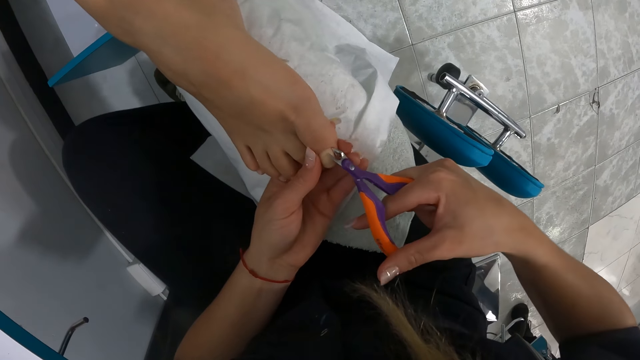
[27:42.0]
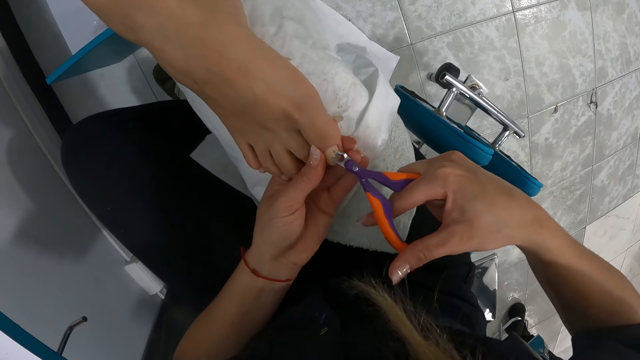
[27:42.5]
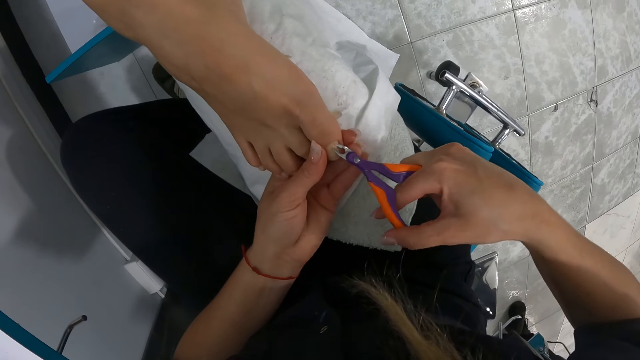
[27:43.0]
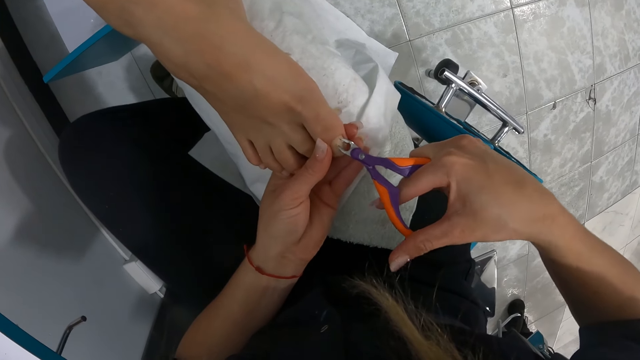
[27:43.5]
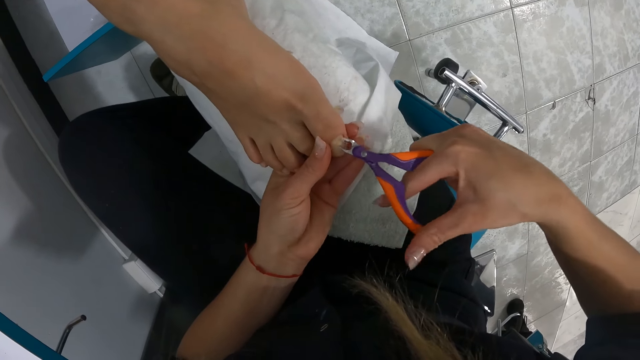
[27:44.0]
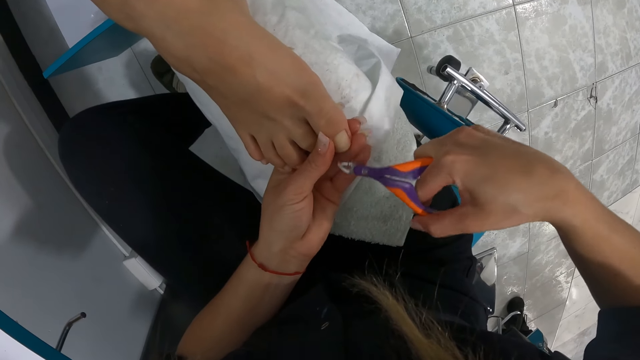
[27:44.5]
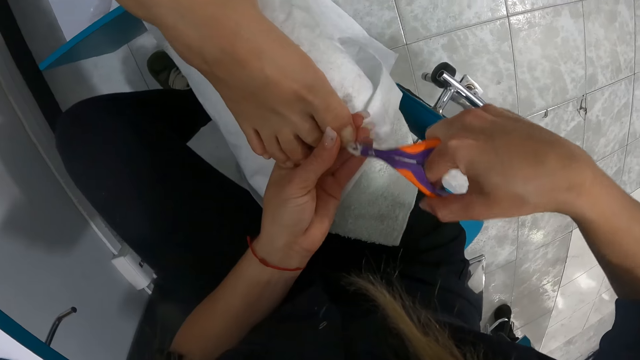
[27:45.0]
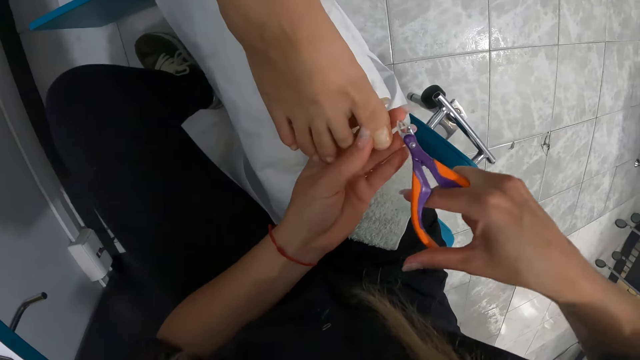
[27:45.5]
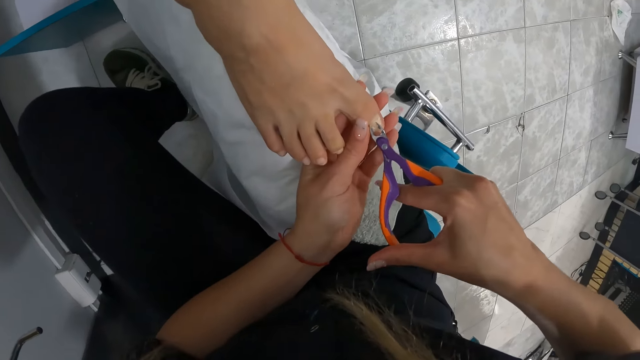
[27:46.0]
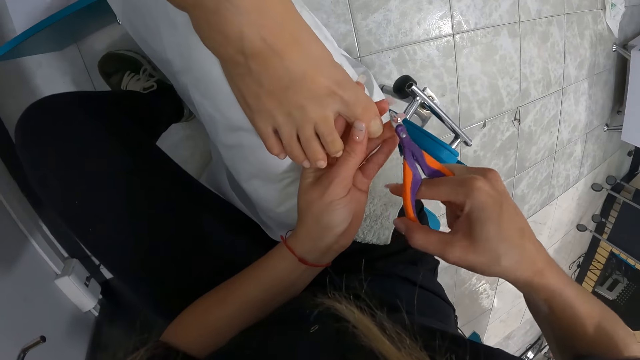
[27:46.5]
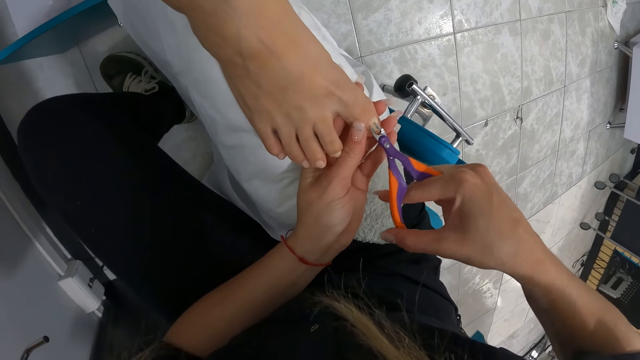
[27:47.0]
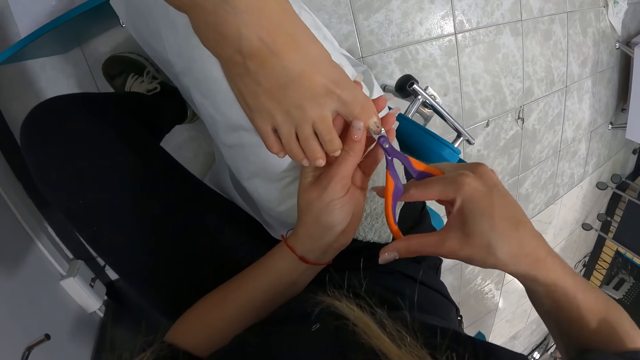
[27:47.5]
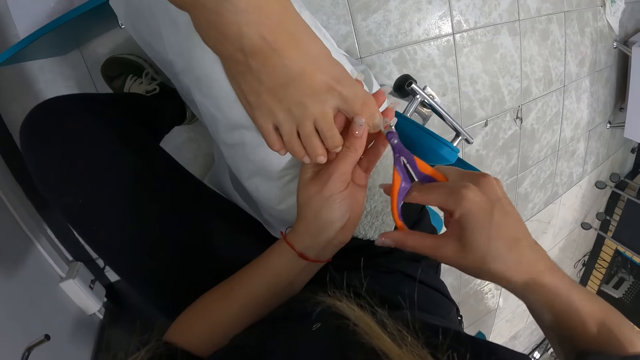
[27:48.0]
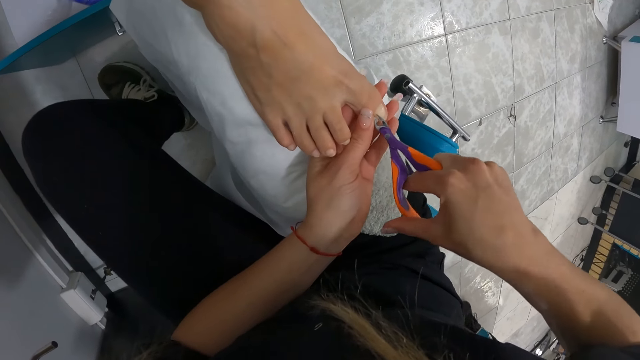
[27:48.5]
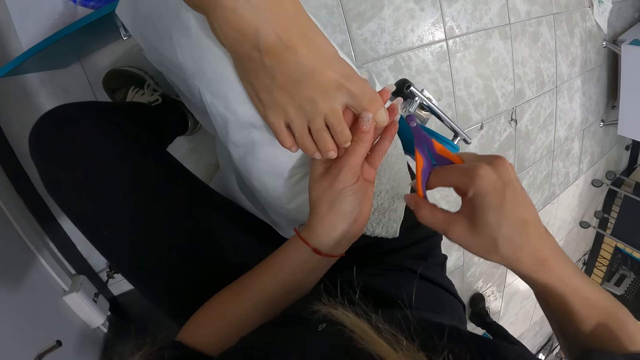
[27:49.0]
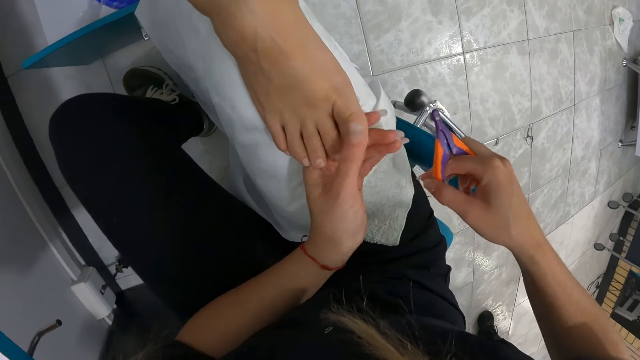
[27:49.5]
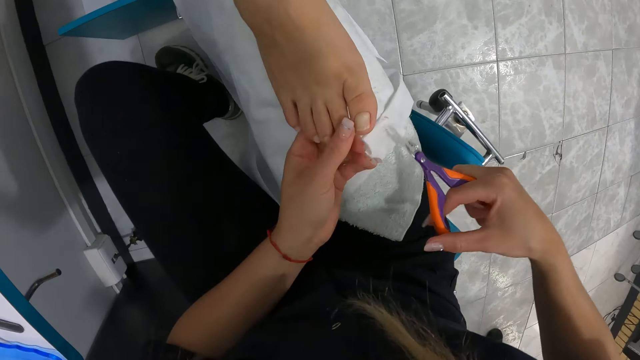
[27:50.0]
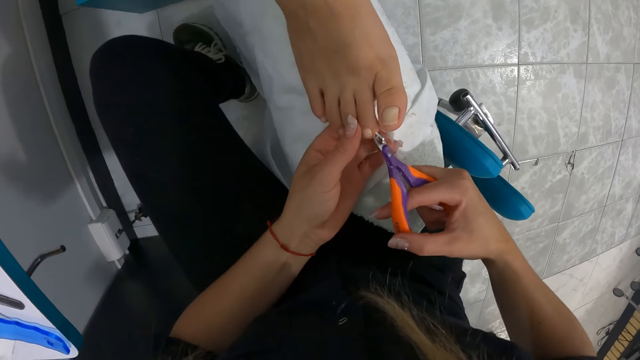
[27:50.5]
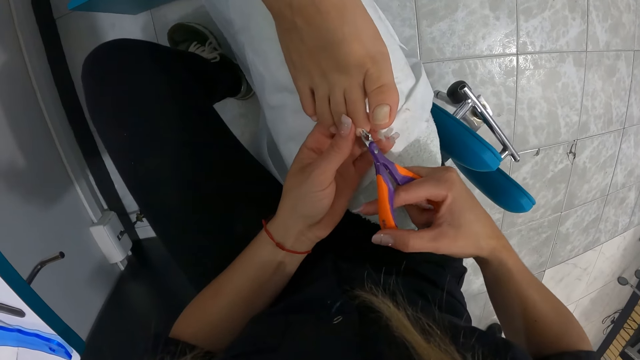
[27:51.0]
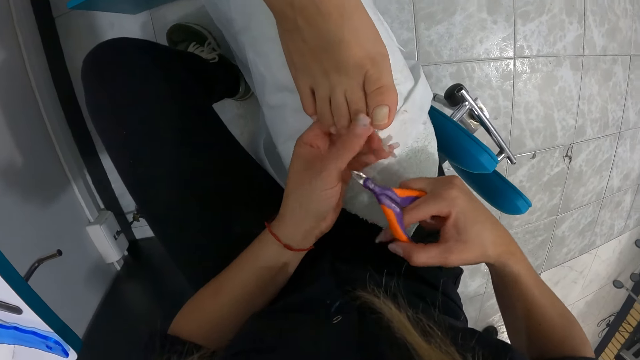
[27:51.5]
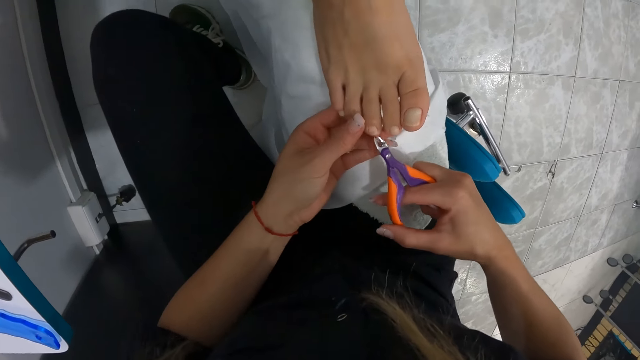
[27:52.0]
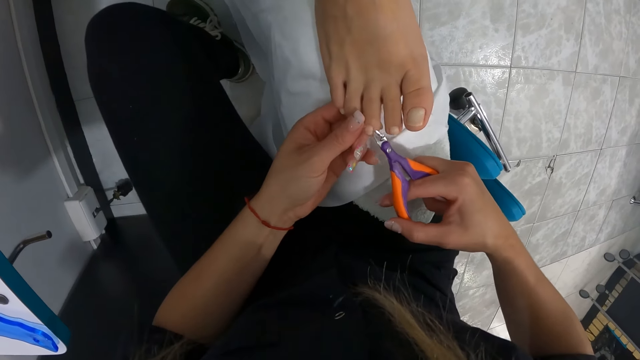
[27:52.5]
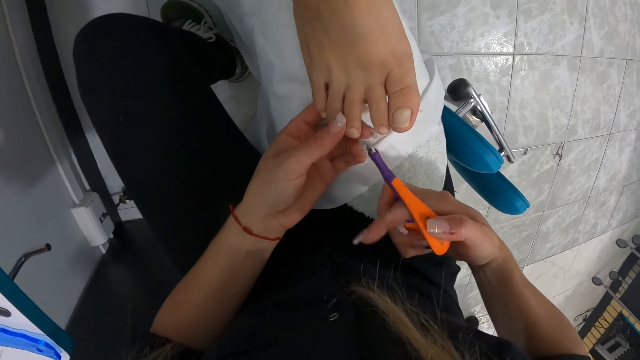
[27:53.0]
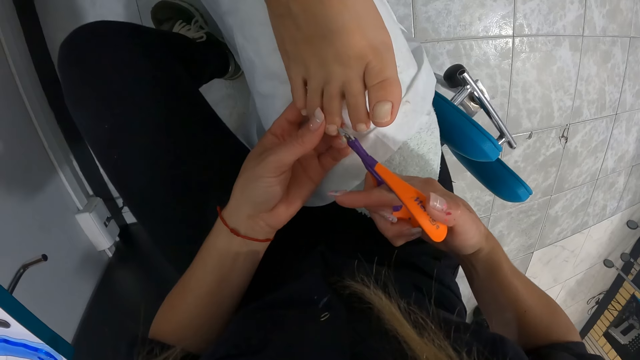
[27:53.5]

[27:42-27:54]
The camera wearer cleans the toe nail clipper cutter in her right hand with the towel. She cleans the toe nail of the woman's right leg with the toe nail clipper cutter in her right hand. She holds the toe nail of the woman's right leg with her left hand. She cleans the toe nail with her left hand. She holds the toe nail of the woman's right leg toe with her left hand.

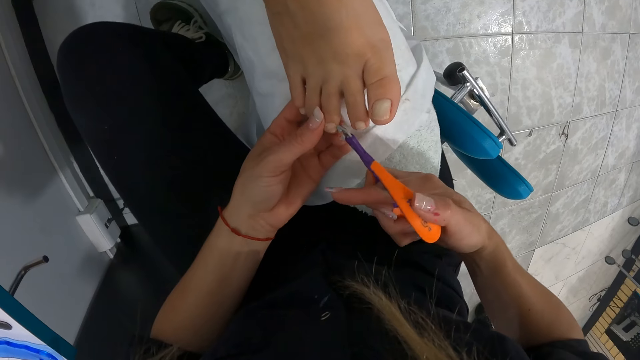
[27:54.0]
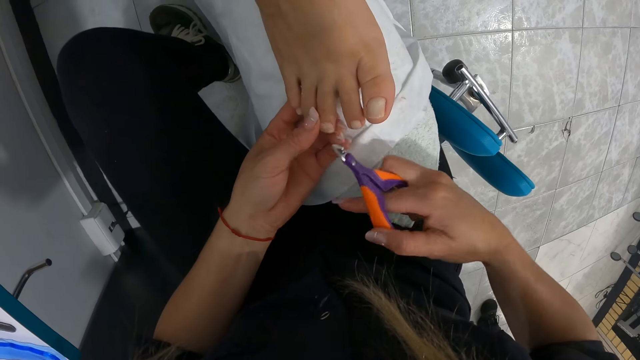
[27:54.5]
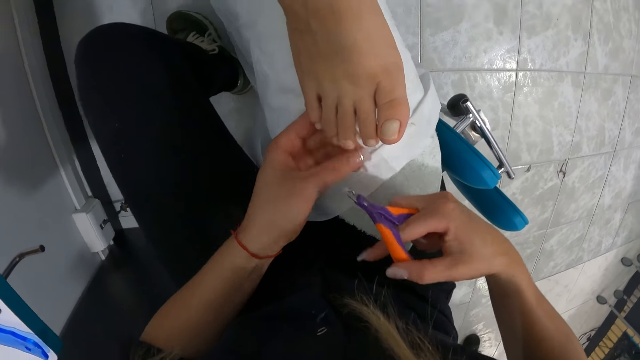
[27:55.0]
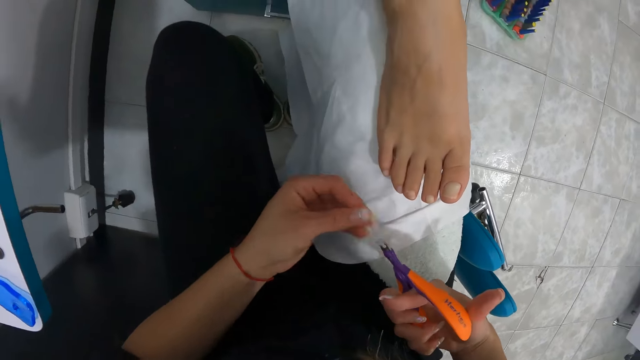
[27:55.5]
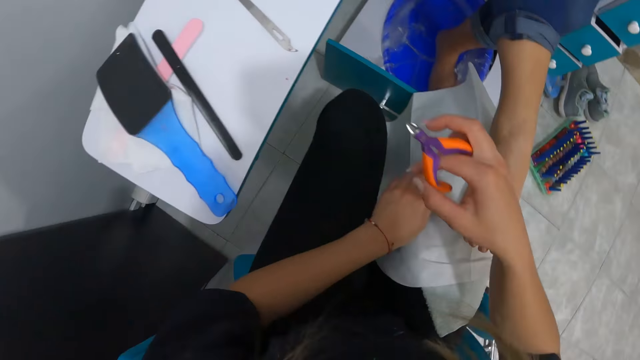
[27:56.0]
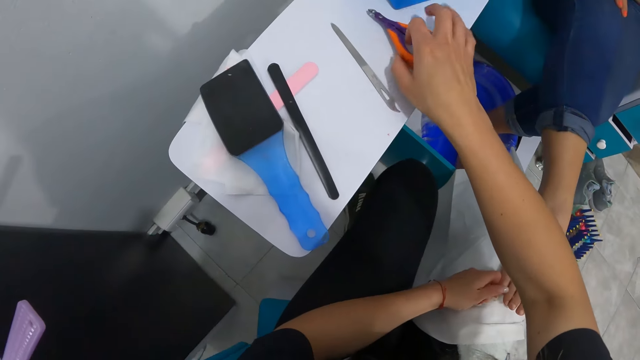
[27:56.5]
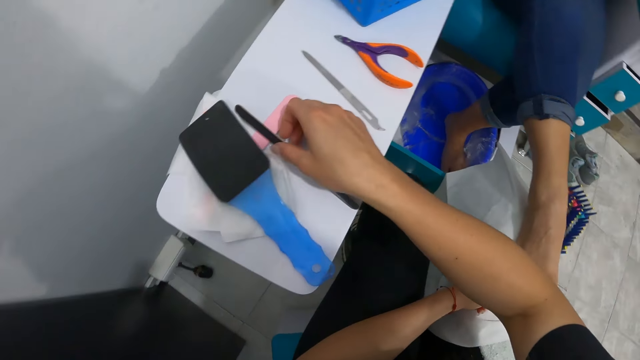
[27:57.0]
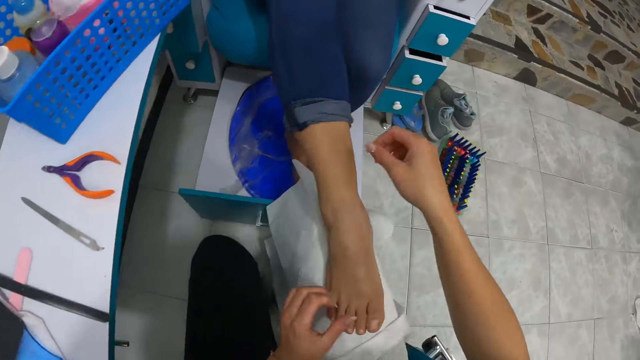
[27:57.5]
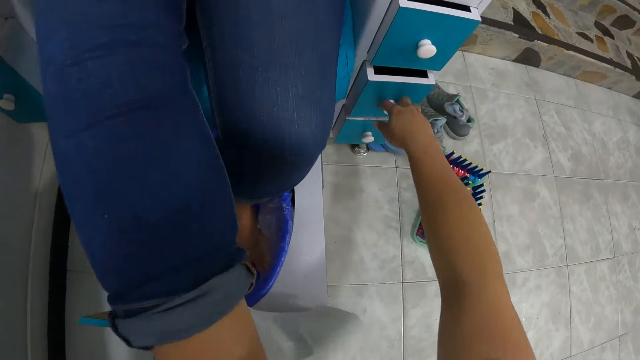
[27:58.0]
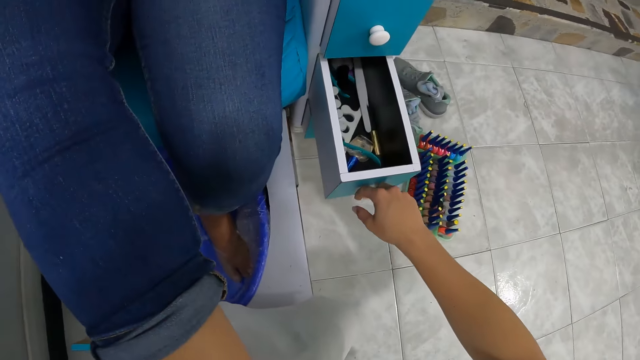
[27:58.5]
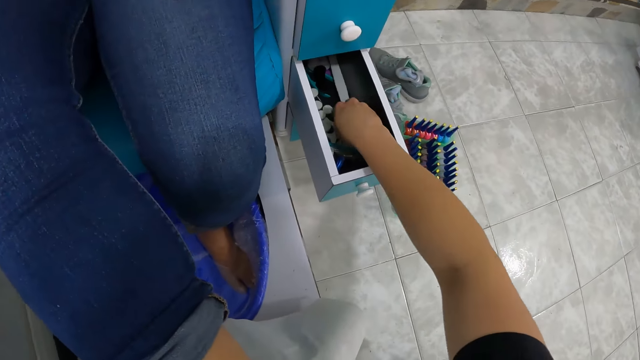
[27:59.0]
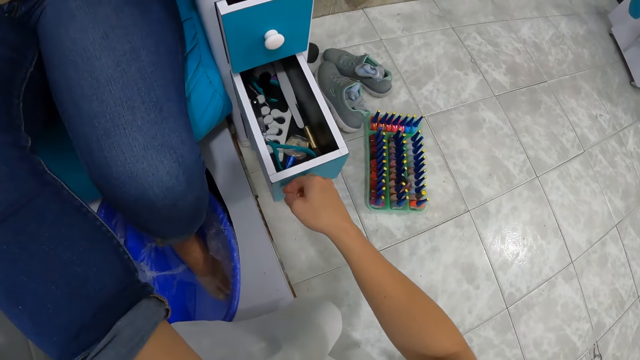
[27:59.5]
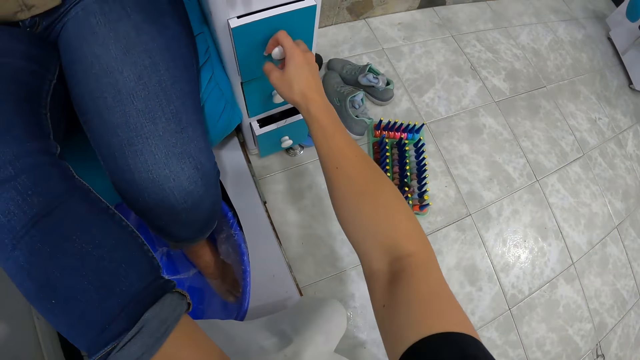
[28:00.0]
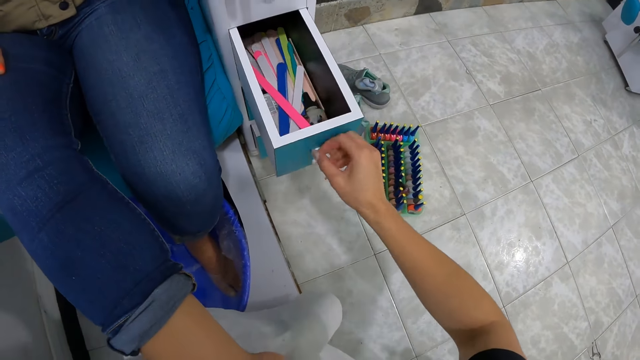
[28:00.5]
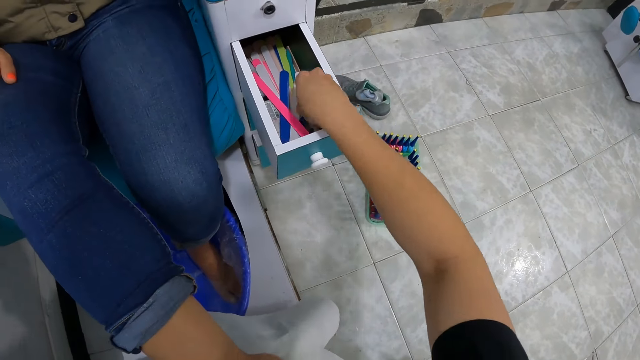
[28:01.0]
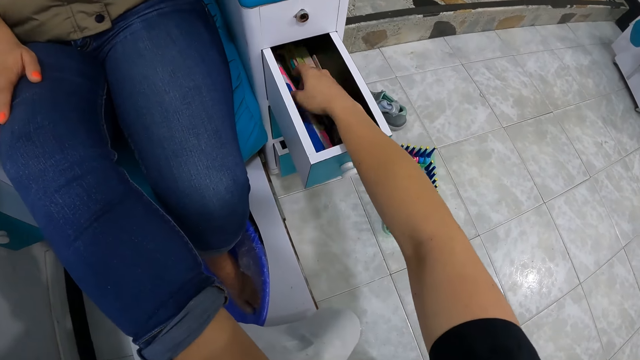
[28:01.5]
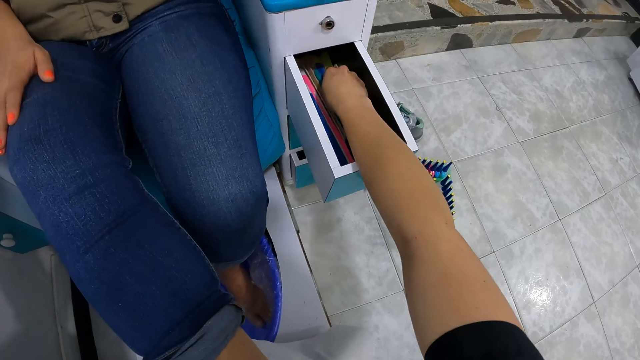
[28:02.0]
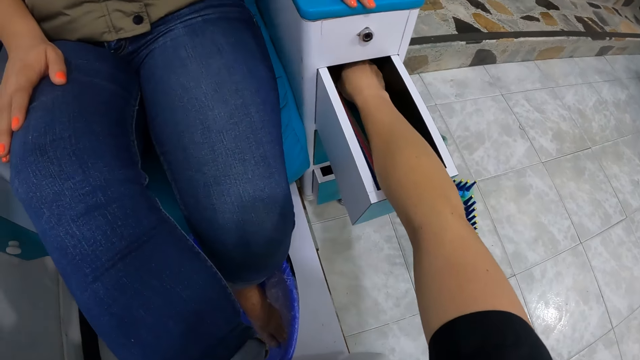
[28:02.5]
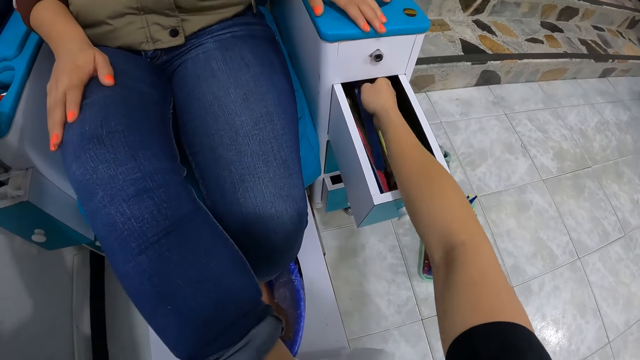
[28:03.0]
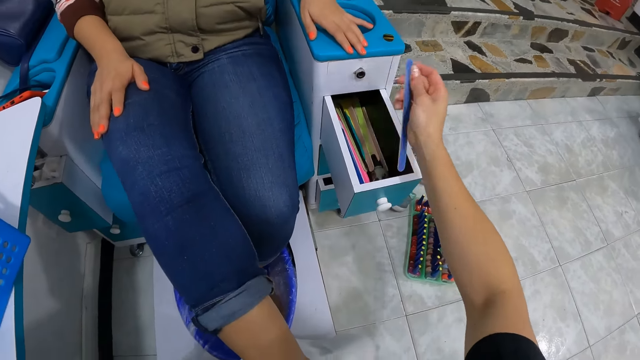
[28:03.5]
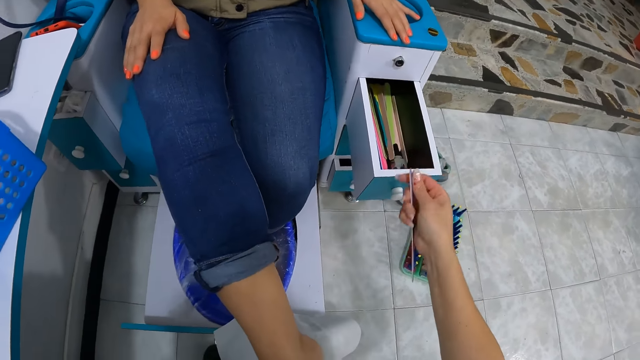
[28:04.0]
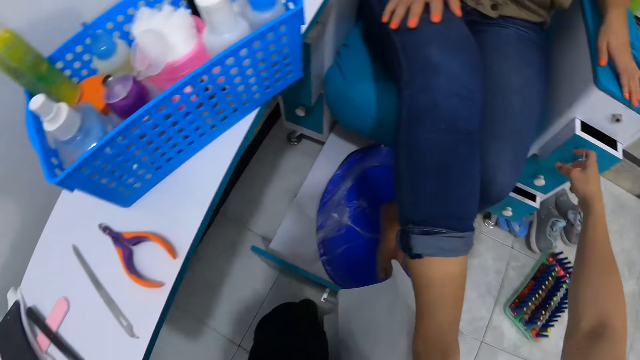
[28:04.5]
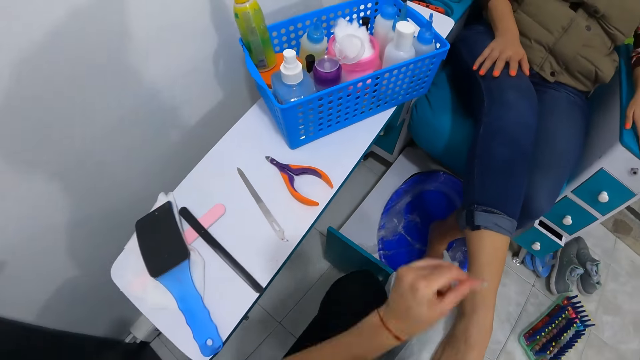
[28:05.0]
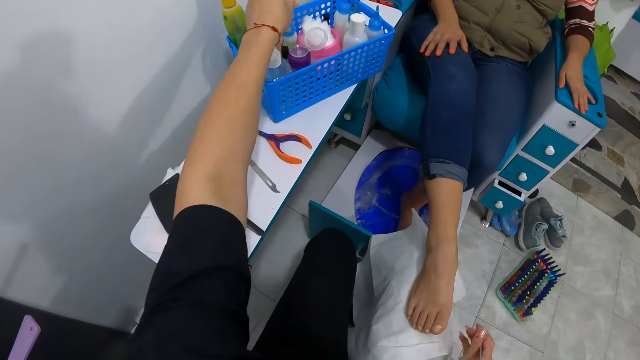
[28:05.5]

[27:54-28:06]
The camera wearer cleans the toe nail of the woman's right leg with the toe nail clipper cutter in her right hand. She cleans the toe nail with her left hand. She cleans the toe nail cutter clipper with her left hand. She cleans her left hand with the towel. She drops the toe nail cutter clipper on a table with her right hand. She adjusts a nail file on the table with her right hand. She opens a drawer with her right hand. She closes the drawer with her right hand. She opens the drawer with her right hand. She picks up the nail file from the drawer with her right hand. She closes the drawer with her right hand.
